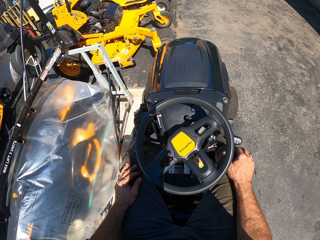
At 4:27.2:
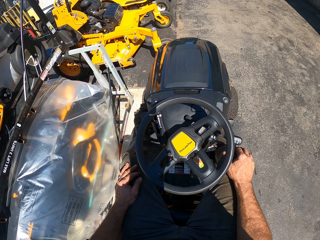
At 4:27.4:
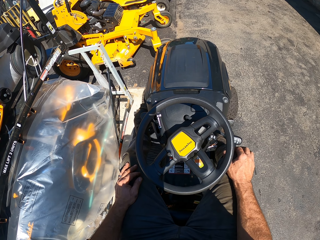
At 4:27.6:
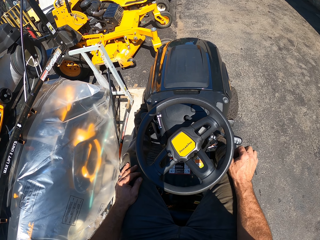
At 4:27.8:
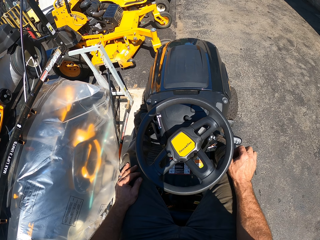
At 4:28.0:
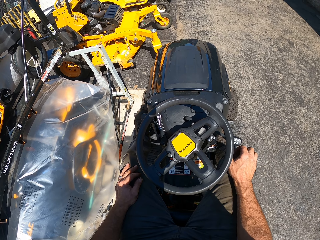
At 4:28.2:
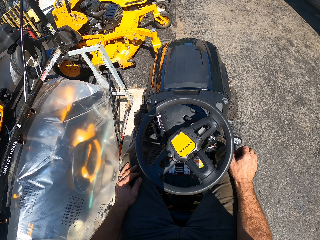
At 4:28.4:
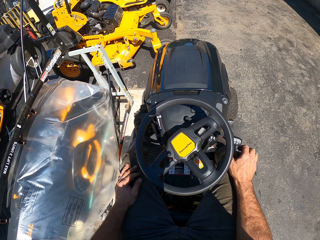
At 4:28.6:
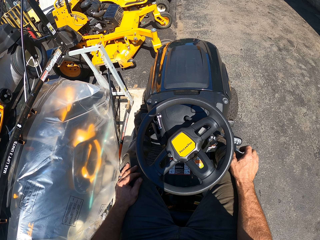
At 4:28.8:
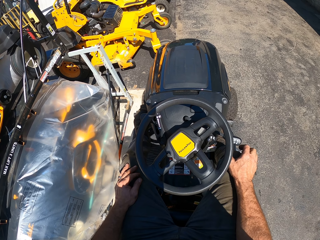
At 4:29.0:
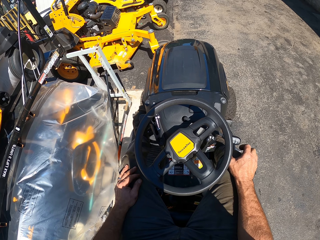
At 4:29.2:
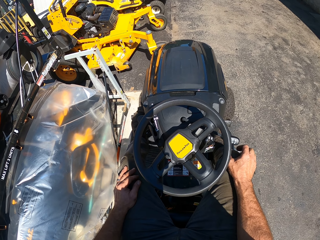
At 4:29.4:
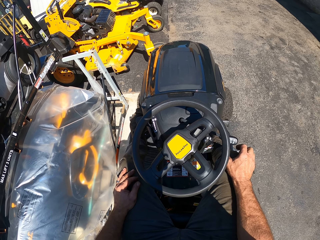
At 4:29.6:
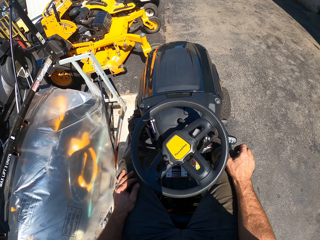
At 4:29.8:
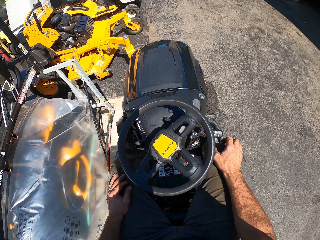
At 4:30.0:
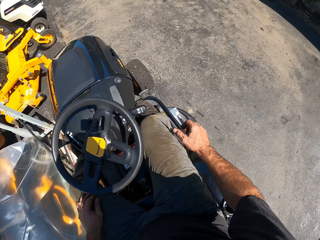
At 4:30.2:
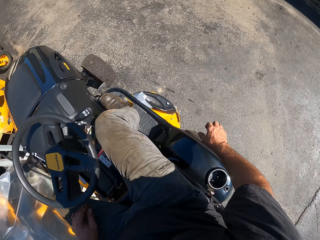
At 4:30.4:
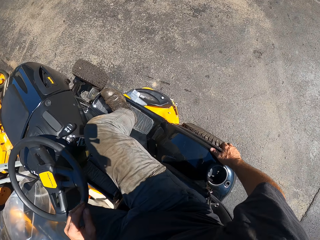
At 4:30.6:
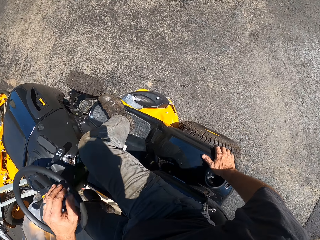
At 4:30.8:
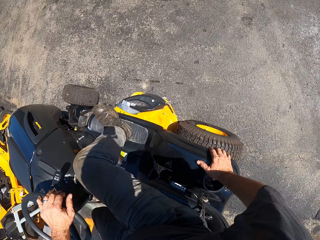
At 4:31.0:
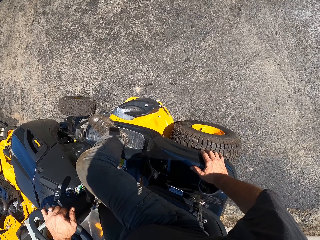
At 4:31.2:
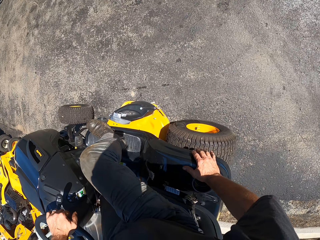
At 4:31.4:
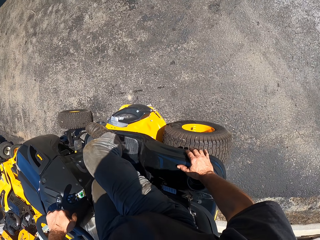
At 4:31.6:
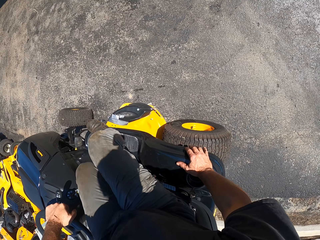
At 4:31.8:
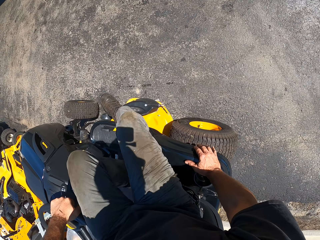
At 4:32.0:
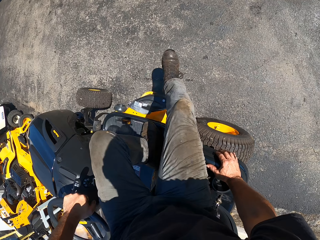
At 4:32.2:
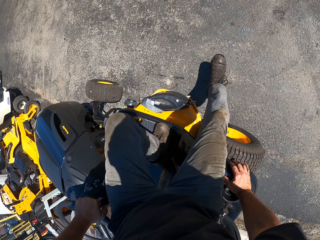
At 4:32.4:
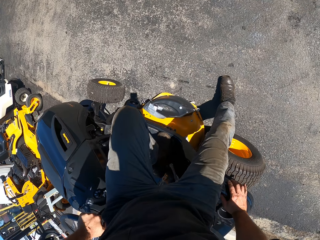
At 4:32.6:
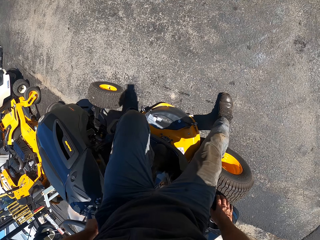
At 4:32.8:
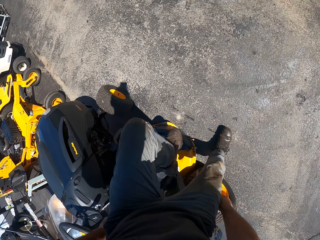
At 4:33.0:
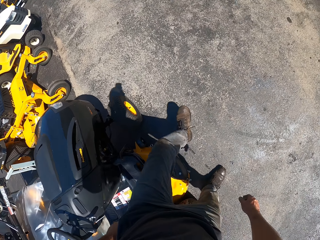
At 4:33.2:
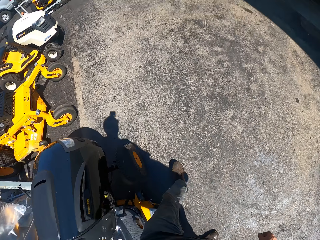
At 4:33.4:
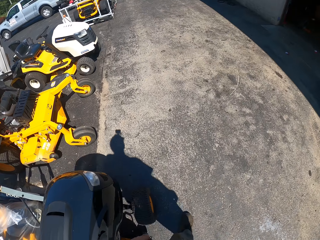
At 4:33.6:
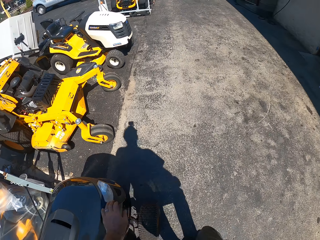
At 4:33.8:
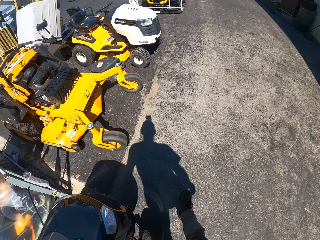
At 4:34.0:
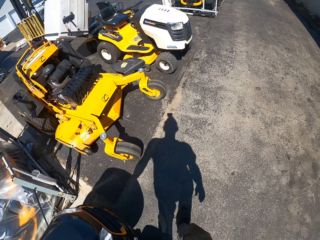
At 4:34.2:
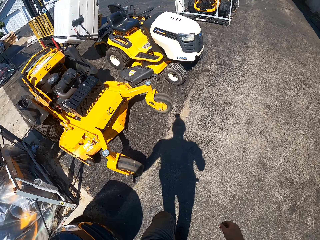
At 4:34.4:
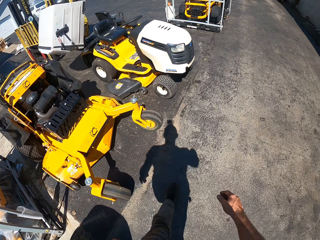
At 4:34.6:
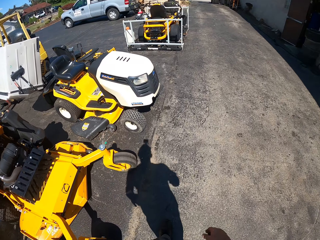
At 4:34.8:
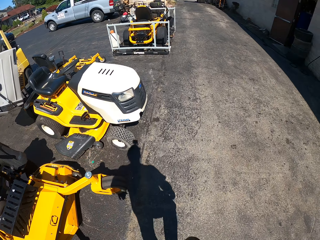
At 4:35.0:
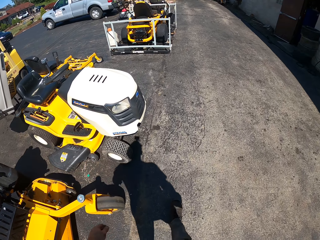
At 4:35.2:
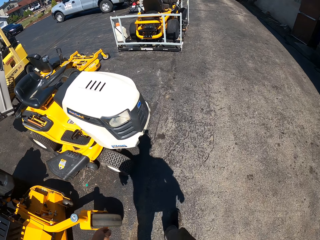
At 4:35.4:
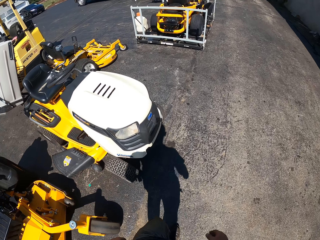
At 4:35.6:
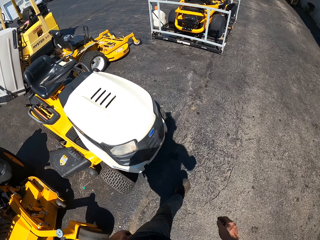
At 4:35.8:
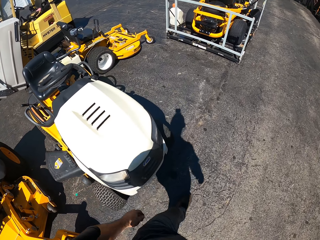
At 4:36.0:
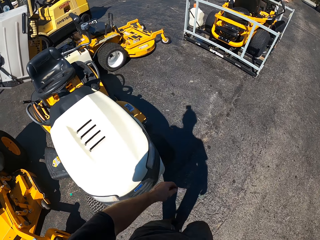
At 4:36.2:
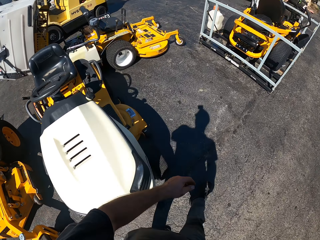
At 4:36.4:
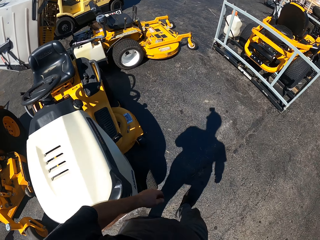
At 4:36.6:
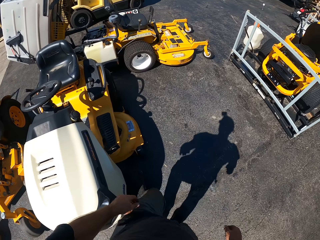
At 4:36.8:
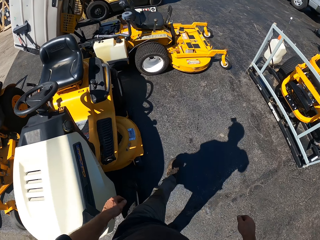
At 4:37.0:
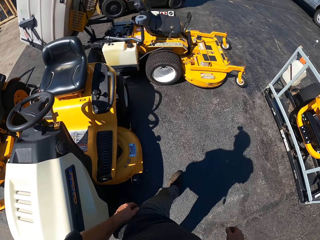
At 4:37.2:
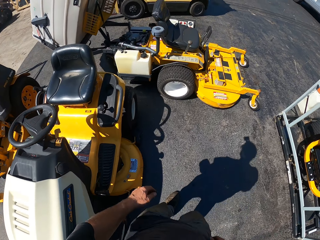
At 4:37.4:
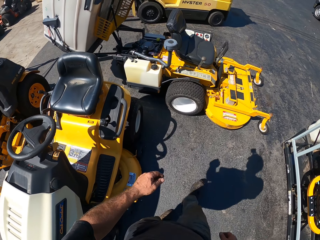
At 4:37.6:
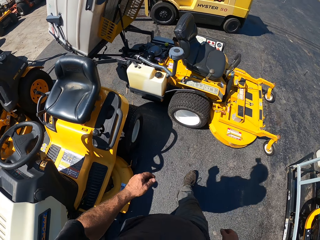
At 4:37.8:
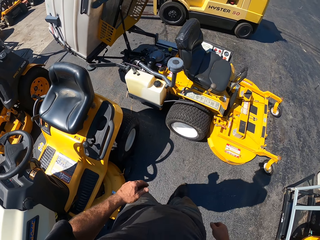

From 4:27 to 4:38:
The camera wearer looks around. They jump out of the ride-on lawn mower. They walk around.

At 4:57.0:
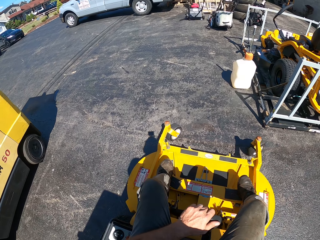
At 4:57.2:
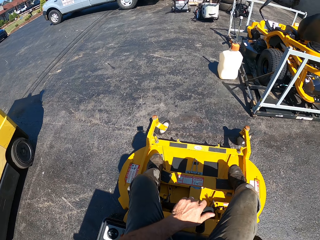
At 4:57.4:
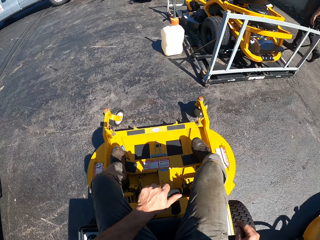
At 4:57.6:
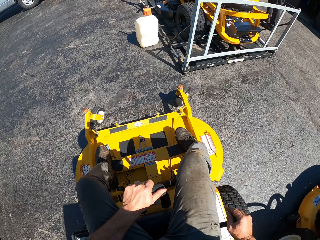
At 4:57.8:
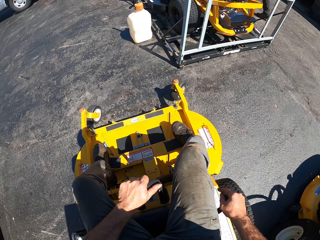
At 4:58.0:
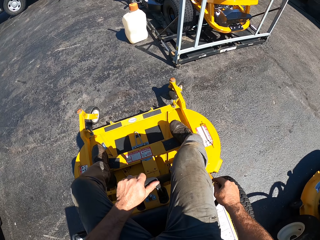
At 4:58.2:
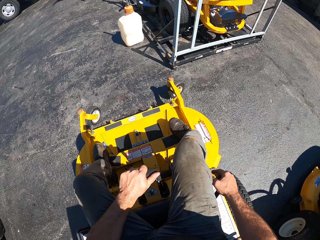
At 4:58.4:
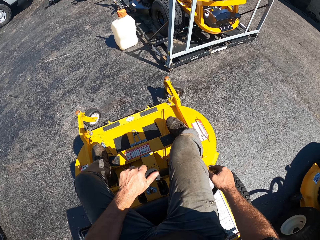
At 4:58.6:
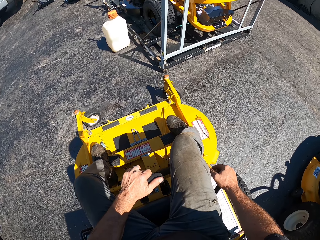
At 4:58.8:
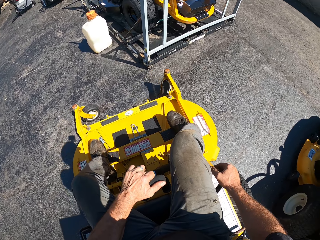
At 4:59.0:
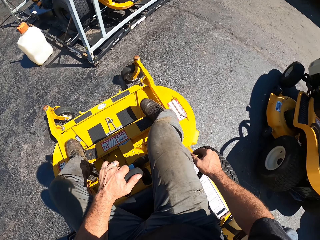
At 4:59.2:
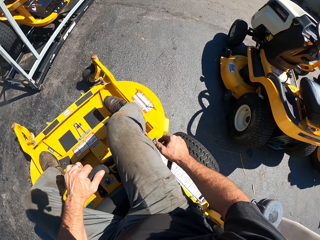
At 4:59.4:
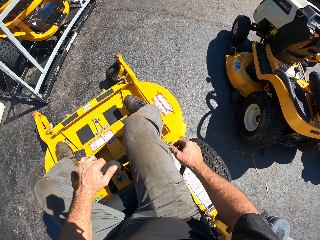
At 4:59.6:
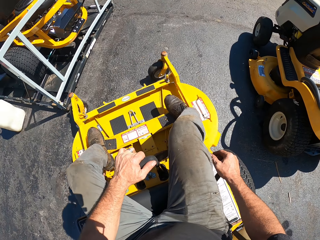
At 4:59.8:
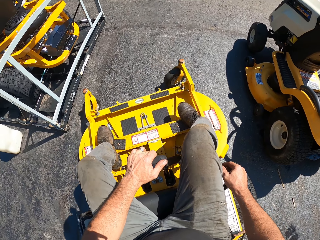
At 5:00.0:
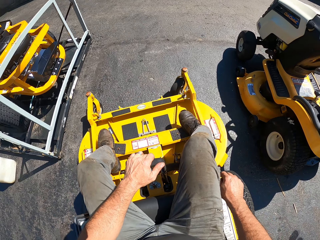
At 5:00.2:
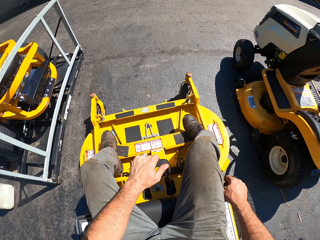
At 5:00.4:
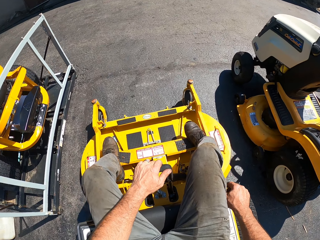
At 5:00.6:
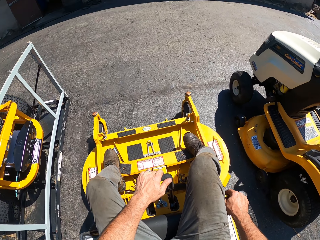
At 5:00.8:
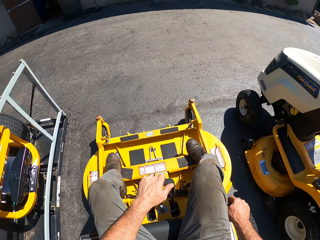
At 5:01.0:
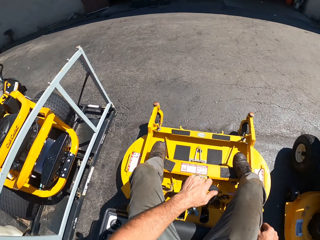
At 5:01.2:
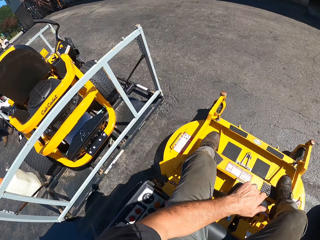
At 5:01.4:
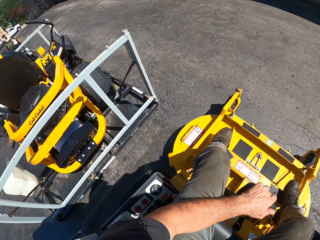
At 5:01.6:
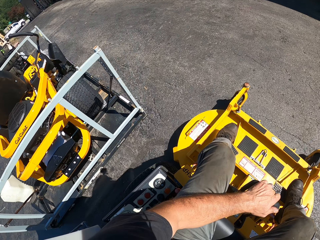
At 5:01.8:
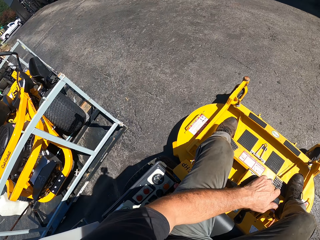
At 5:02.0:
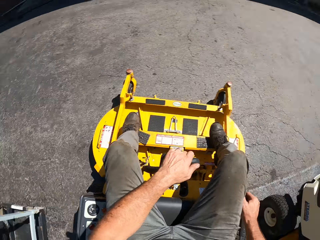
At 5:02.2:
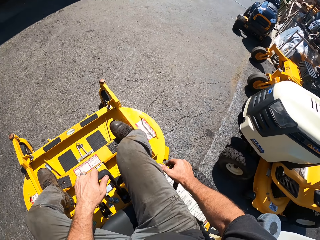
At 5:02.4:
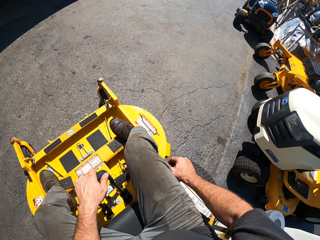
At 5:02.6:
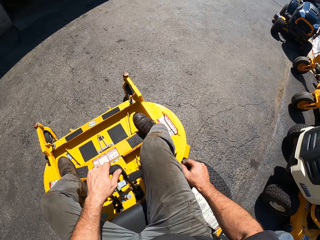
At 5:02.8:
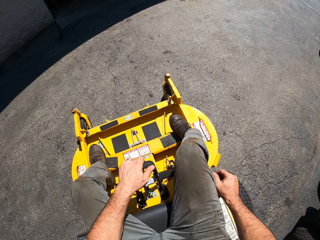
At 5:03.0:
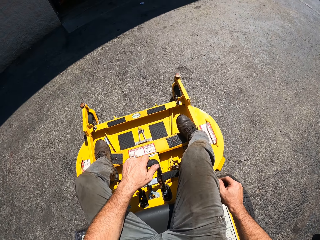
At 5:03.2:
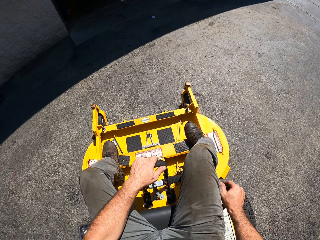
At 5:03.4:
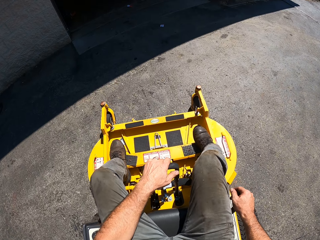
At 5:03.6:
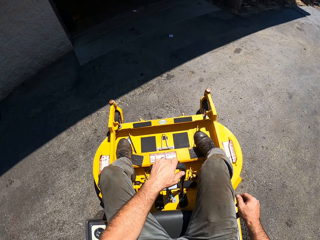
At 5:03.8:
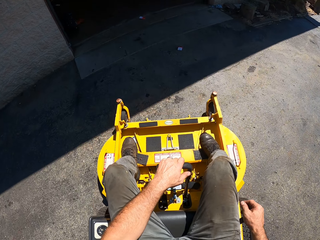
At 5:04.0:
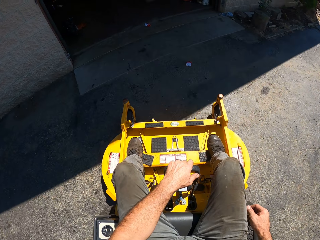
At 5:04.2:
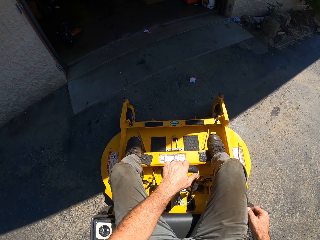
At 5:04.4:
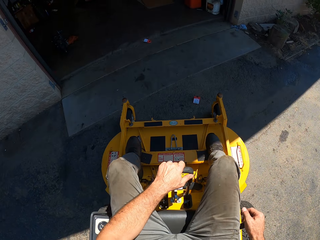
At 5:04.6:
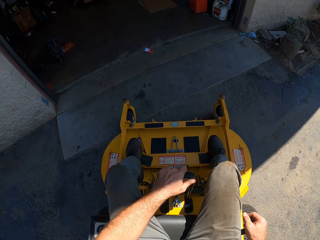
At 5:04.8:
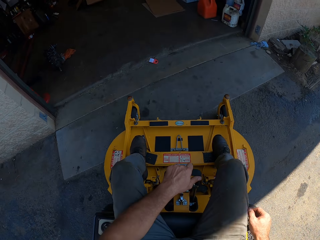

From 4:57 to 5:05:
The camera wearer rides the lawn mower.

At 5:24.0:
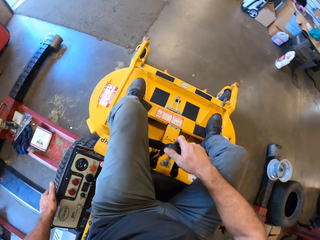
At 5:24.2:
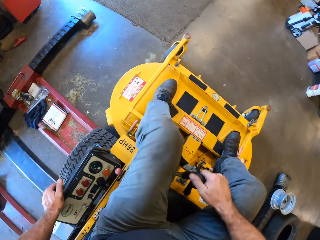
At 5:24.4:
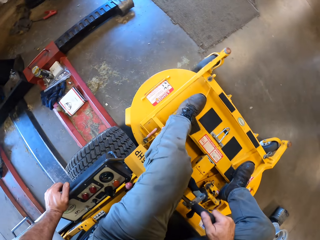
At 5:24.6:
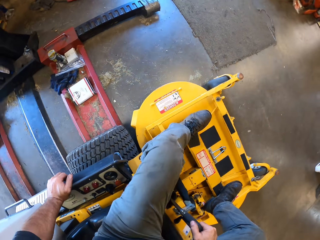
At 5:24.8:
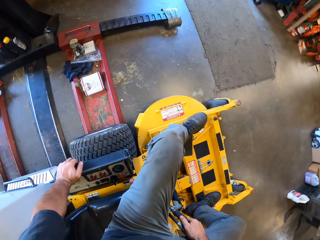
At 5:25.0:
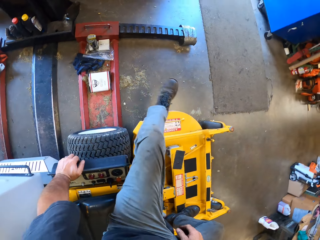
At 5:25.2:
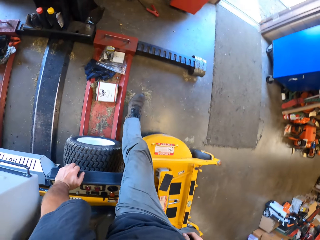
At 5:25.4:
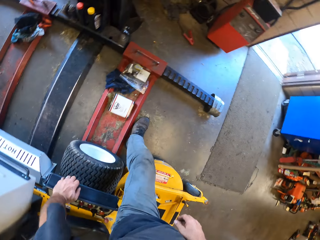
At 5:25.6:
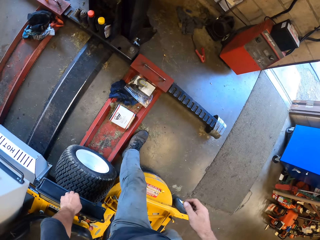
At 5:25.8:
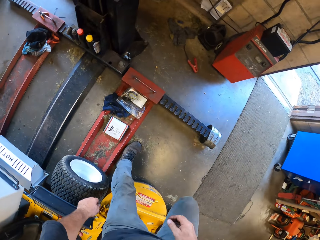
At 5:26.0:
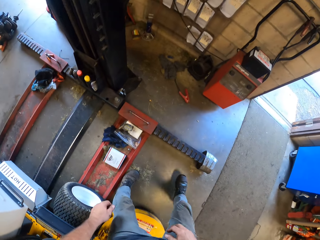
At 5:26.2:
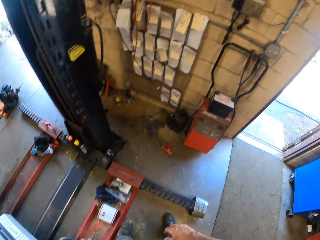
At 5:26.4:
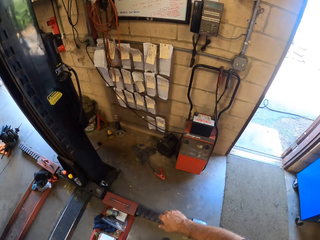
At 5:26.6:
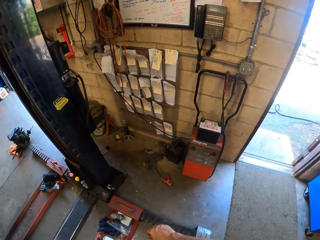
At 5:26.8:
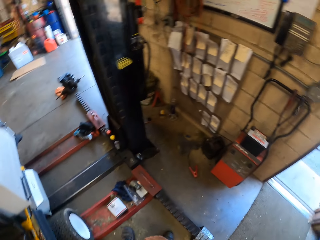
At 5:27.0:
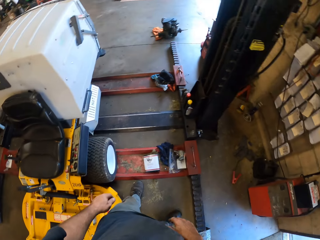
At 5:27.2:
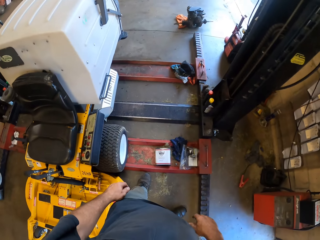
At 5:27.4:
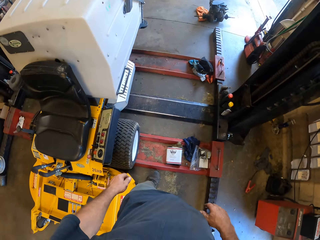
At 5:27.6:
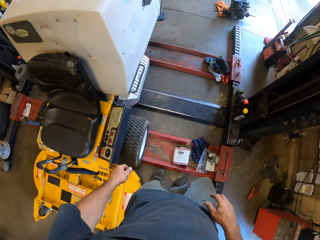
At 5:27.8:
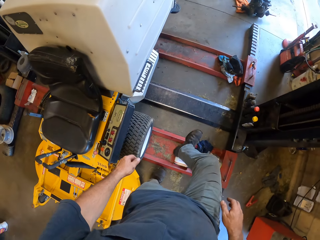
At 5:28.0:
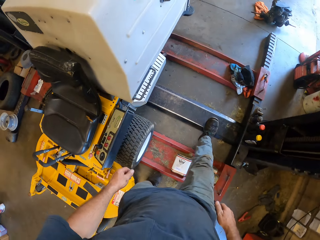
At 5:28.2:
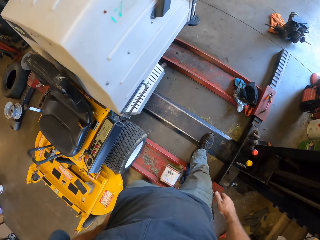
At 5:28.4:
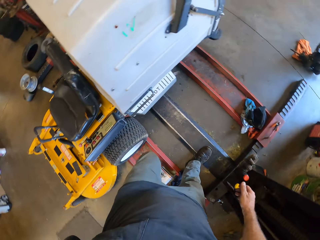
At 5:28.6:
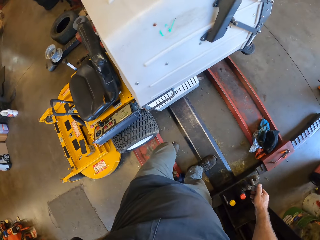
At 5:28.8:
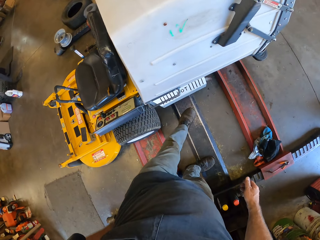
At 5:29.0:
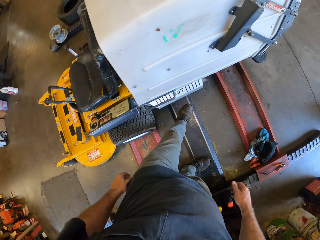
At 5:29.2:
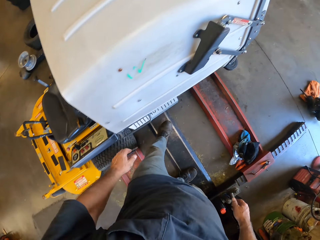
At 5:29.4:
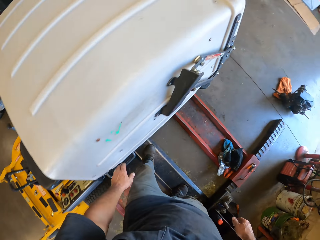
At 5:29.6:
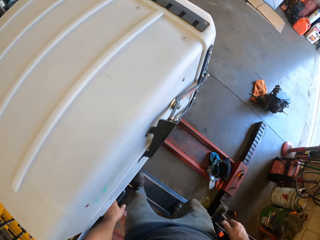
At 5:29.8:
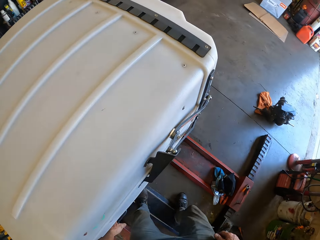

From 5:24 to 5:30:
The camera wearer walks around.
